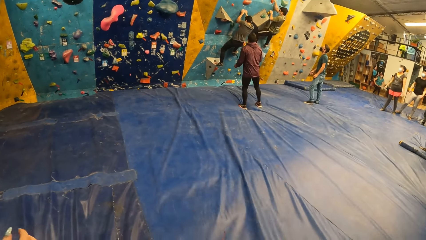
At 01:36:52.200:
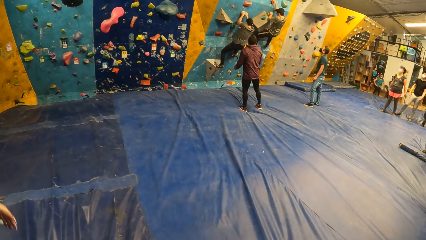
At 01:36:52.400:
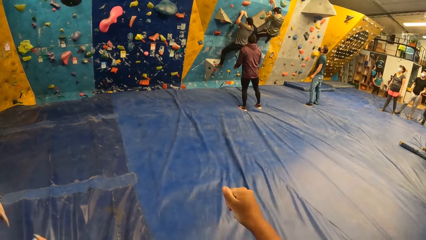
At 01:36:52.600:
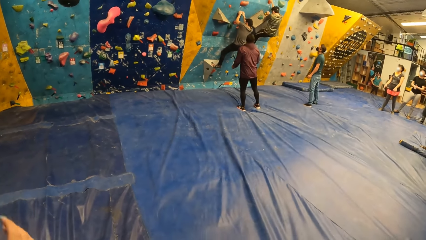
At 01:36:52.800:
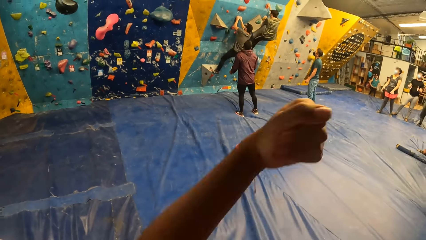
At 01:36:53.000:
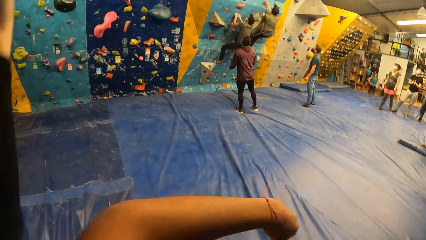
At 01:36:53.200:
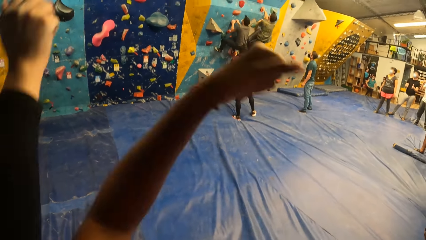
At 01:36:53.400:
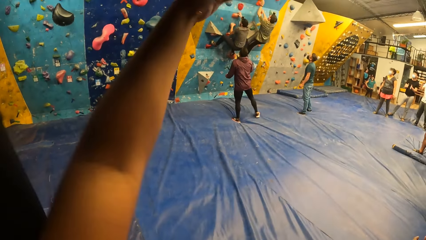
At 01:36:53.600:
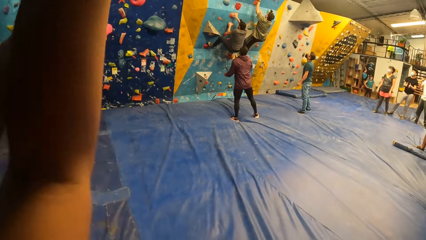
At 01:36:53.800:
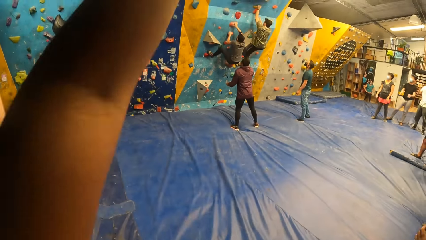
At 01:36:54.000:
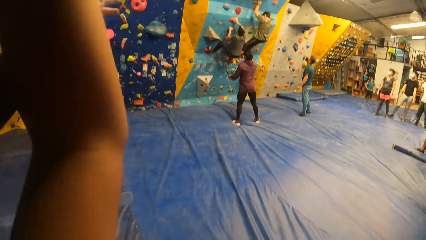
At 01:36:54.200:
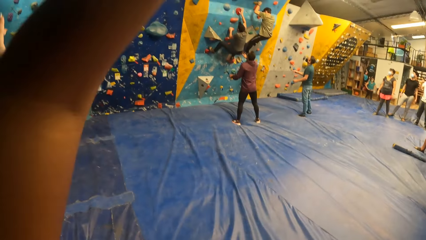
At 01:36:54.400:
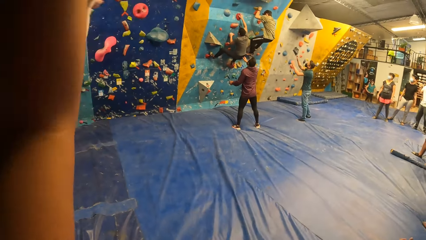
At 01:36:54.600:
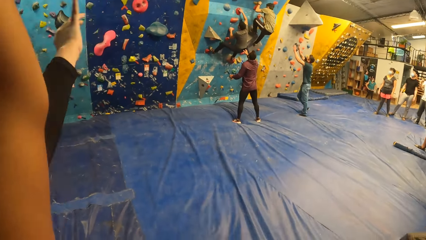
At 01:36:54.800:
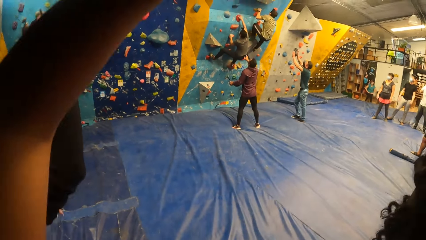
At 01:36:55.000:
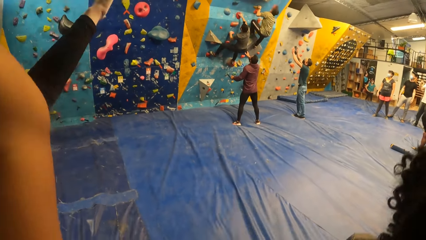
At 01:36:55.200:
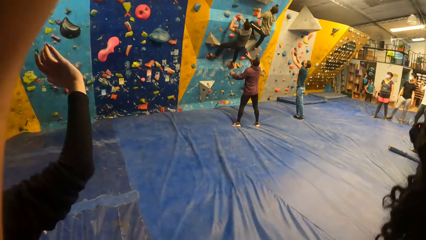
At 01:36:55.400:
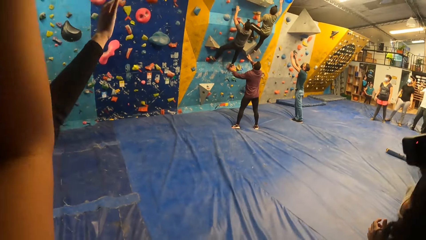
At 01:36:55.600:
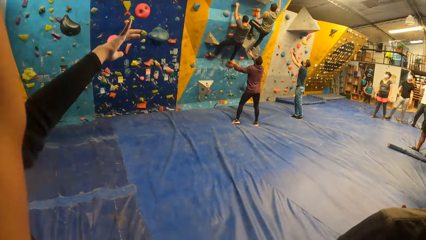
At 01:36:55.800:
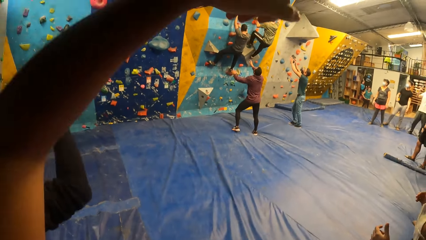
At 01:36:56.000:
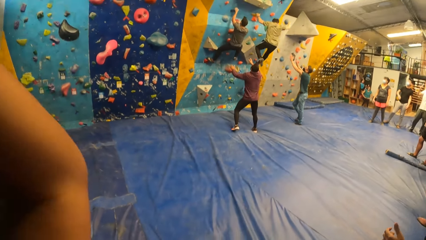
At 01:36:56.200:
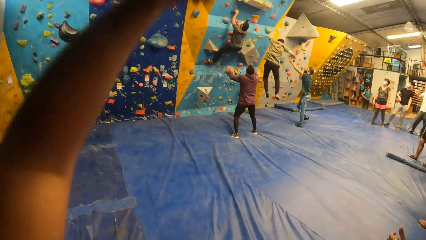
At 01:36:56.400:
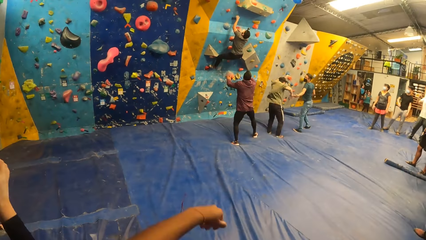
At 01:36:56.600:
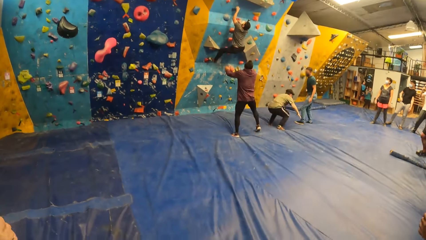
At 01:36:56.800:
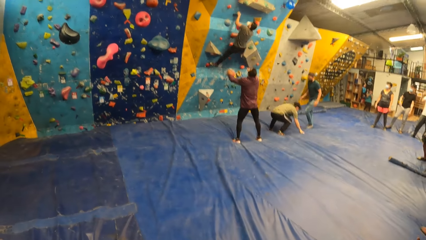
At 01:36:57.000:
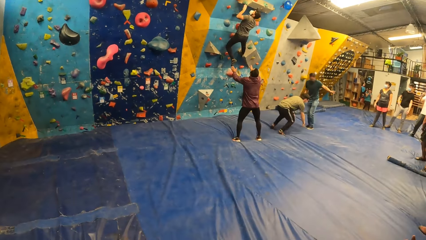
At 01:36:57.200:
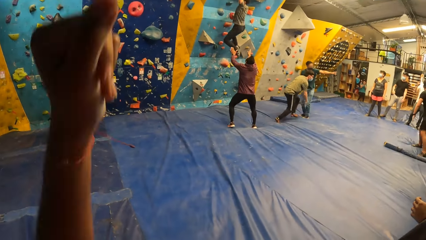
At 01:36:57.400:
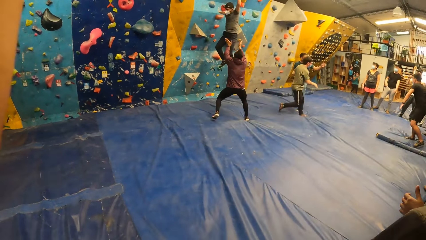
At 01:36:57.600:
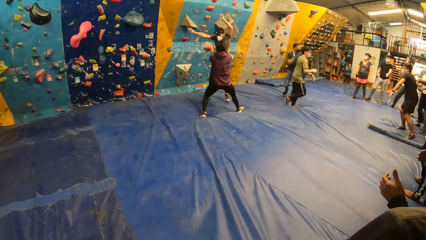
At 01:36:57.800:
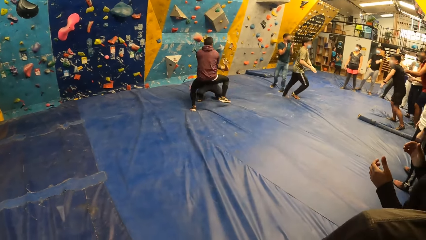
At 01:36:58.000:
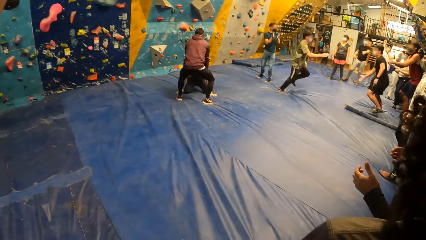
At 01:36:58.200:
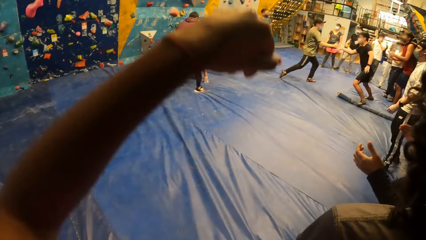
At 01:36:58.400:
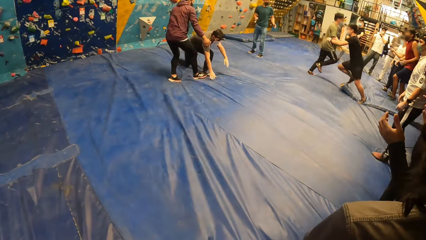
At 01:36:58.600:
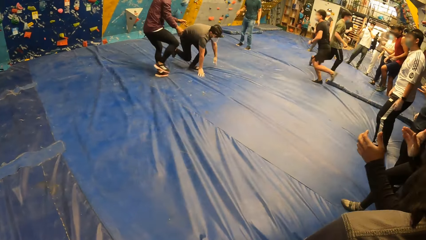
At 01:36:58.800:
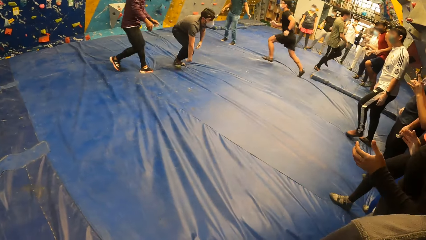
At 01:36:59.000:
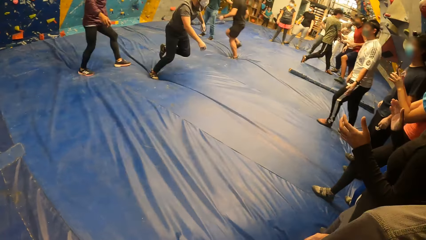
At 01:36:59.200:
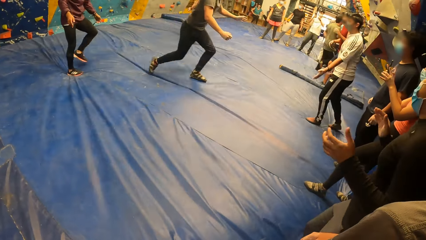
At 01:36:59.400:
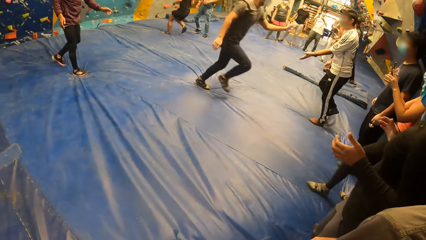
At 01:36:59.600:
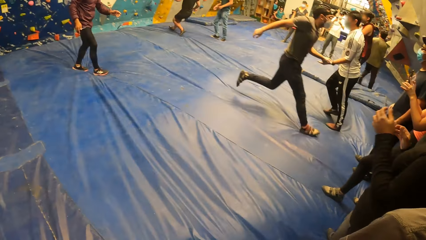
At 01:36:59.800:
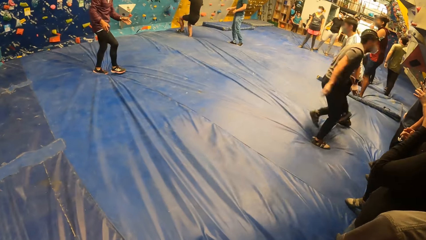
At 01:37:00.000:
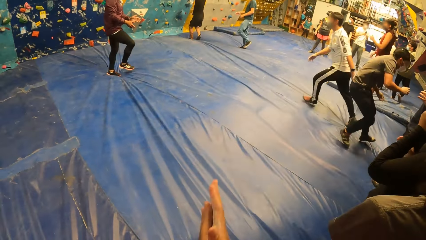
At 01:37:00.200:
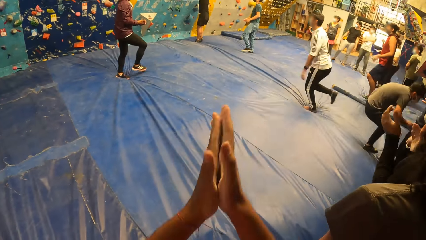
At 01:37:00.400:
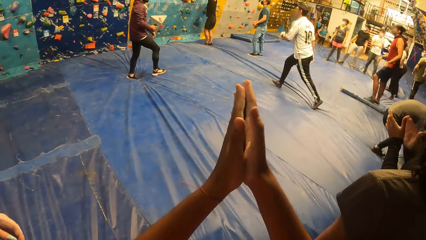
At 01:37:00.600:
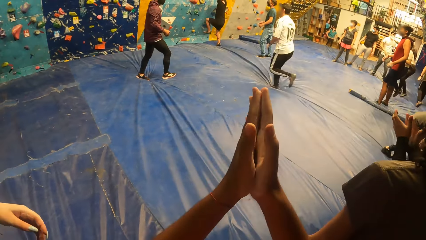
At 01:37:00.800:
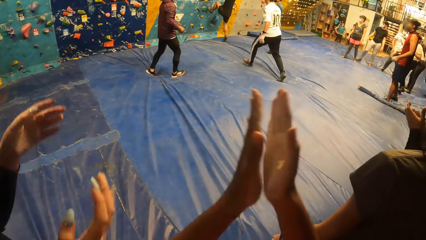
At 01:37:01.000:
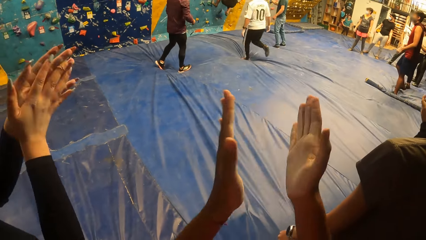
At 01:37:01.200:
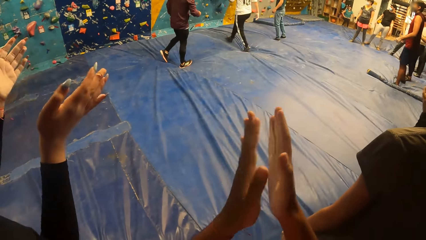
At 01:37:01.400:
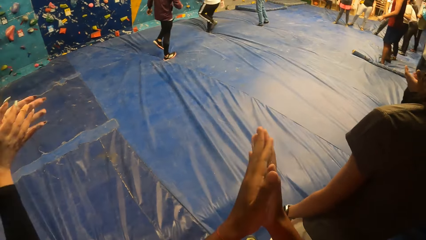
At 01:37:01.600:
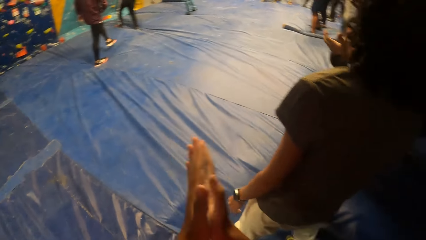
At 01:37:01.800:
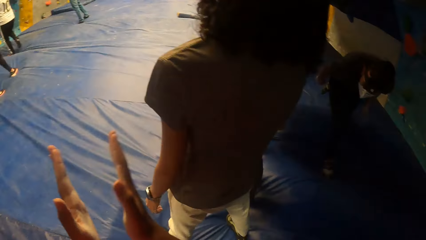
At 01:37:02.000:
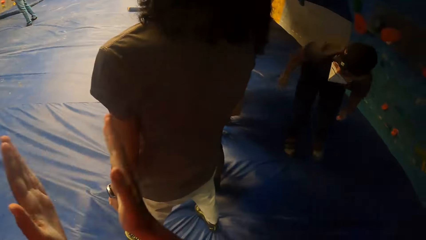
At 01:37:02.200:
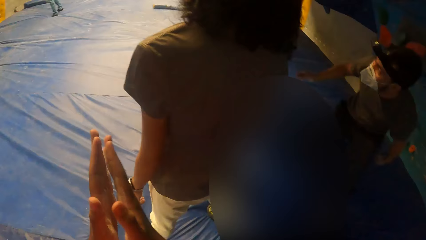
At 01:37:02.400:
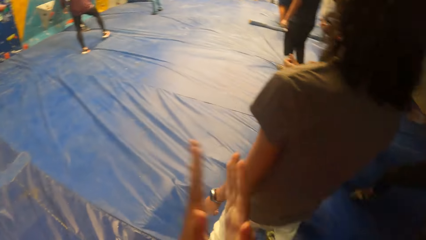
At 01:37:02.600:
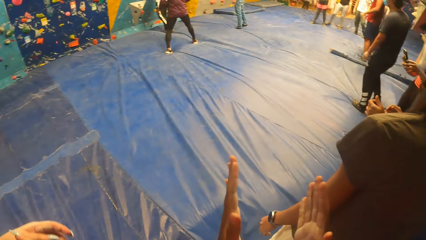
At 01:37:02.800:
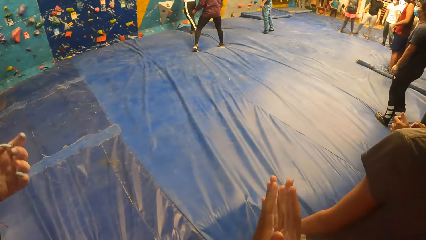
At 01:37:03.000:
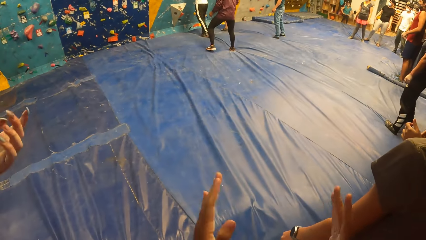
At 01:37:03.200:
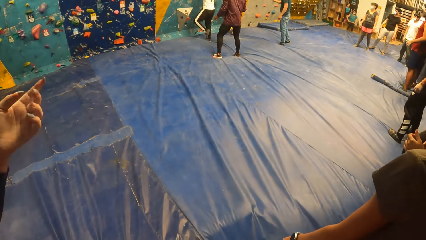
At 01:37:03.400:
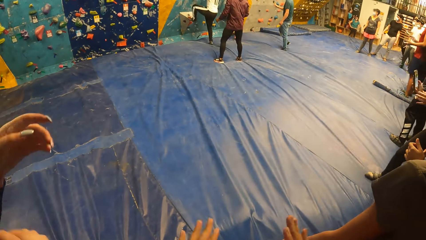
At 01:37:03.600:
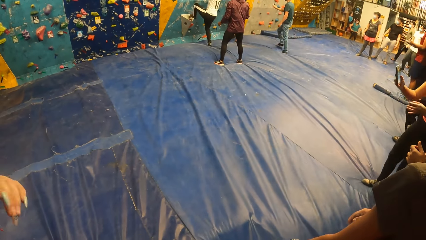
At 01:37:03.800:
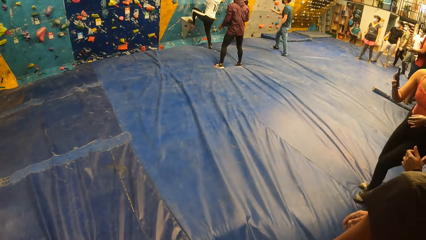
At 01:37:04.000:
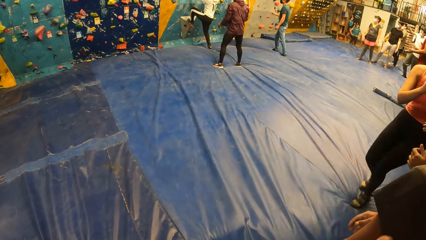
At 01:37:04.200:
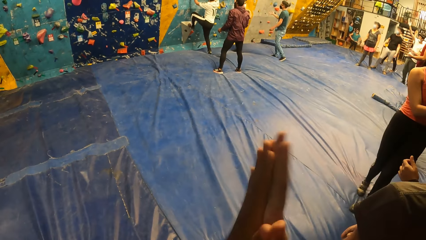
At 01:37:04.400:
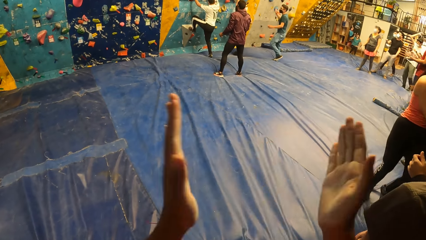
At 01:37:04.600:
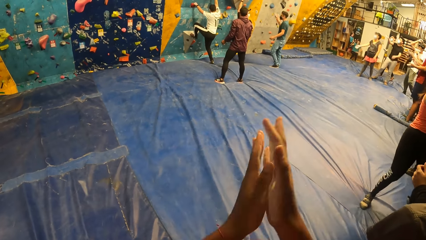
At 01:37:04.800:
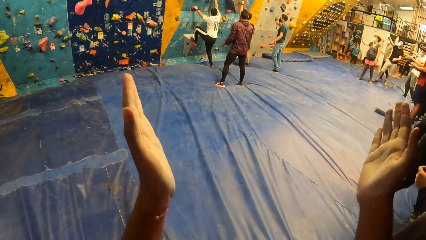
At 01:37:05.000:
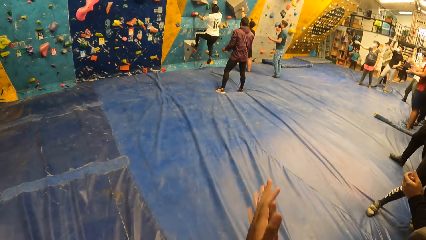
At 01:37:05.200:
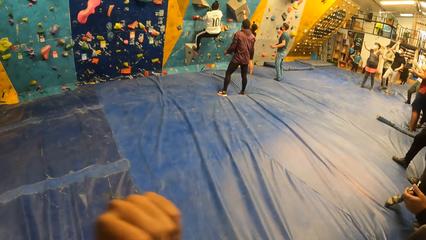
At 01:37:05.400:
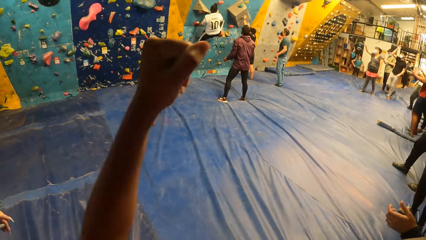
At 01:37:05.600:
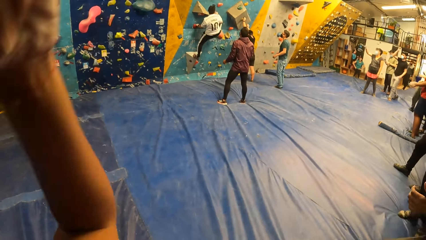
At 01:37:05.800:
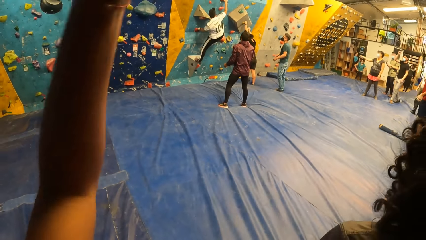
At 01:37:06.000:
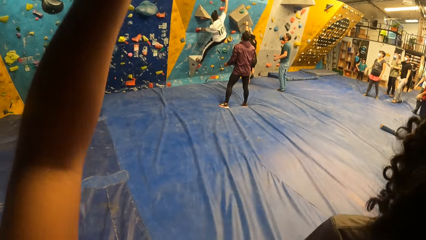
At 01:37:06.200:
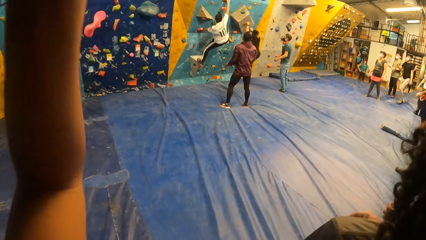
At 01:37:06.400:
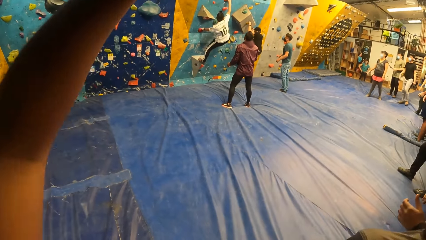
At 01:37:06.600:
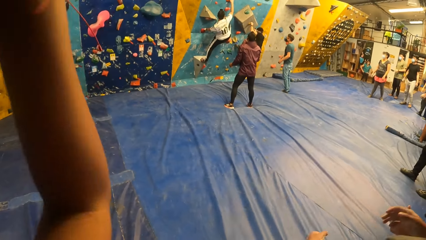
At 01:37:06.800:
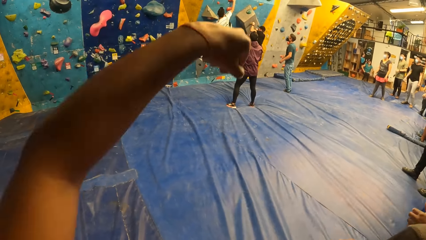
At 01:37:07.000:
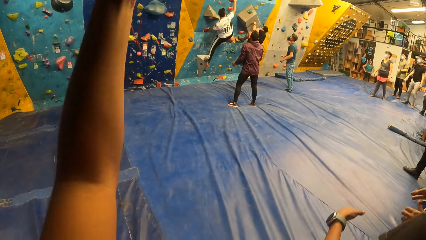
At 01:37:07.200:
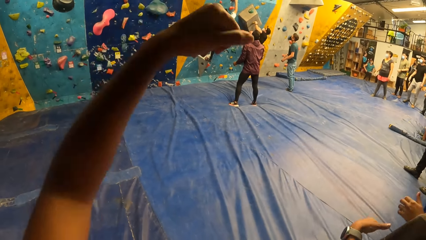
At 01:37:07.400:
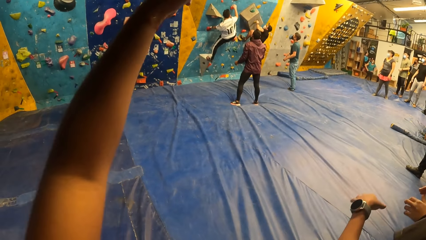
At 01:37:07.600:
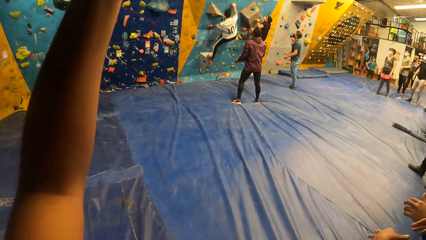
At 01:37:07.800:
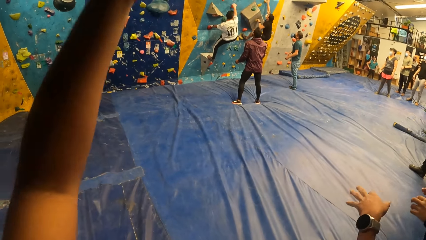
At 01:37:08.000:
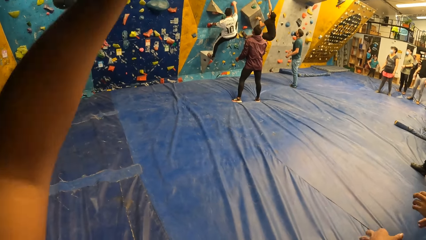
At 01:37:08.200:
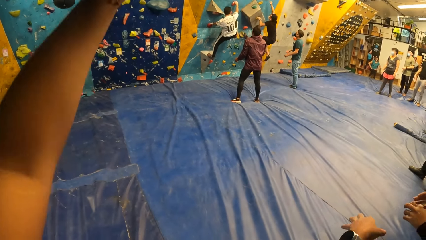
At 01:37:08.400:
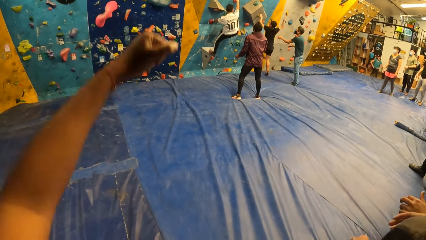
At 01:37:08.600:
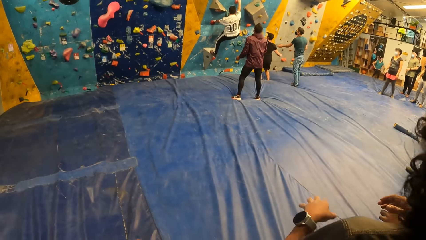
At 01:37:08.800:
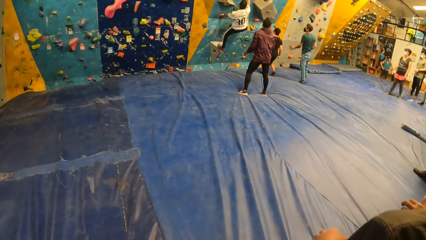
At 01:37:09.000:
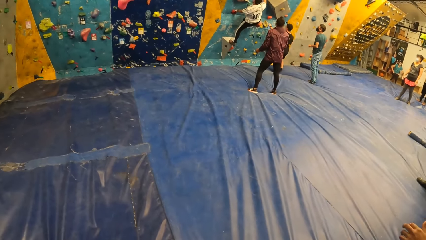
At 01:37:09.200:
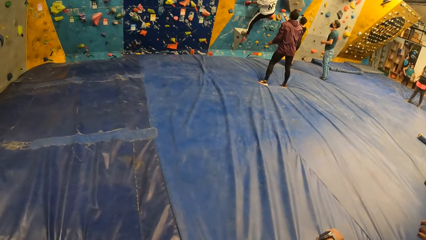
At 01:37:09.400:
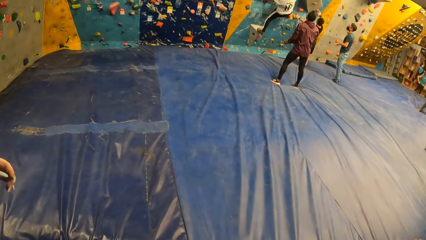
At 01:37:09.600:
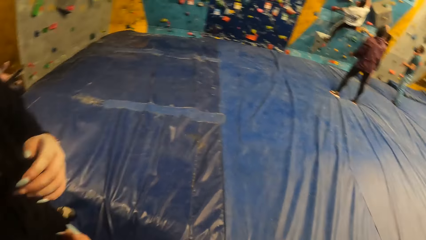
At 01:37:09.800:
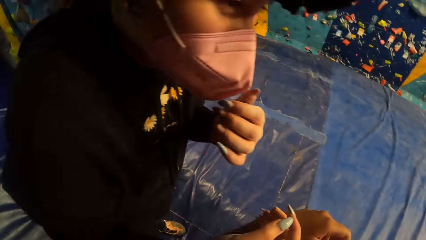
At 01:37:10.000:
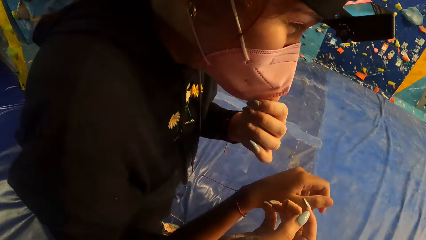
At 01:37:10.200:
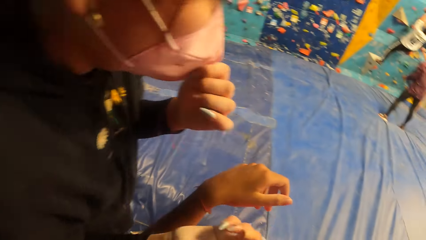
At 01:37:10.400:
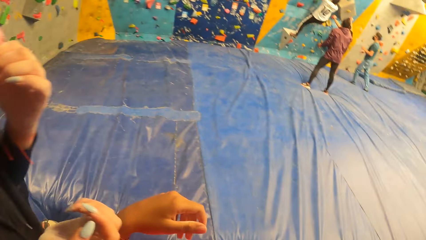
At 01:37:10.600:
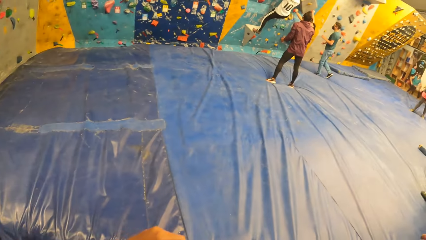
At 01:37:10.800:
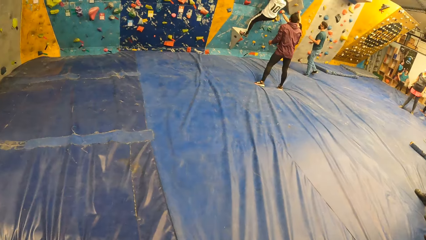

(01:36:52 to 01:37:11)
The camera wearer waves her left hand over her head. A man raises both hands. Another man raises both hands. A woman waves her right hand over her head. A third man lands on the floor with both hands. A fourth man lands on the floor with both hands. The second man catches the fourth man with both hands. The fourth man gives a fifth man a handshake. A sixth man climbs the bouldering wall with both hands. The fifth man climbs the bouldering wall with both hands. The sixth man lands on the floor on his feet.
